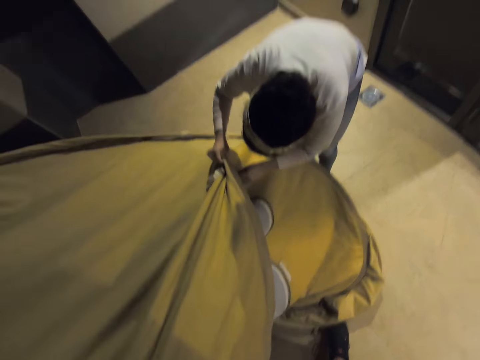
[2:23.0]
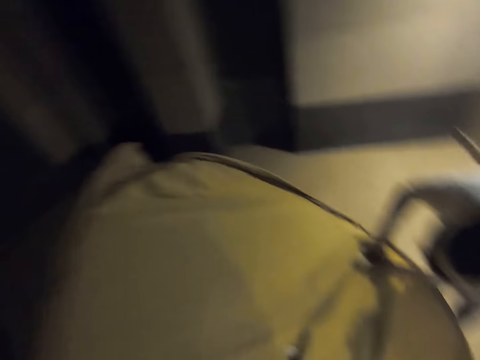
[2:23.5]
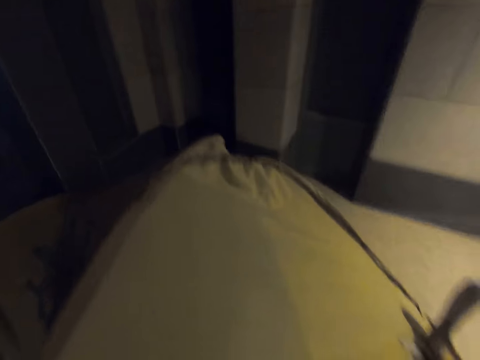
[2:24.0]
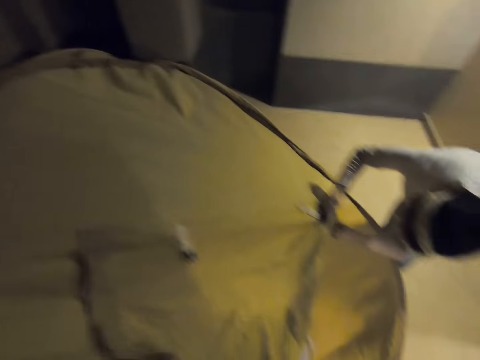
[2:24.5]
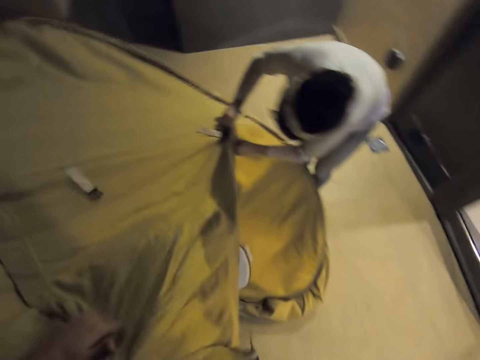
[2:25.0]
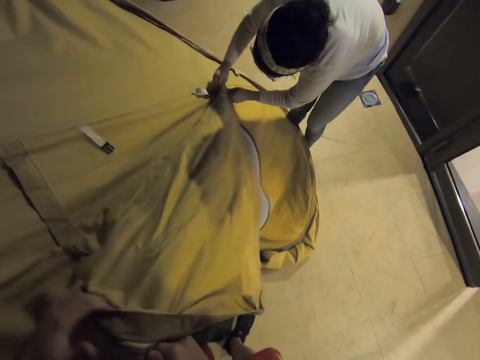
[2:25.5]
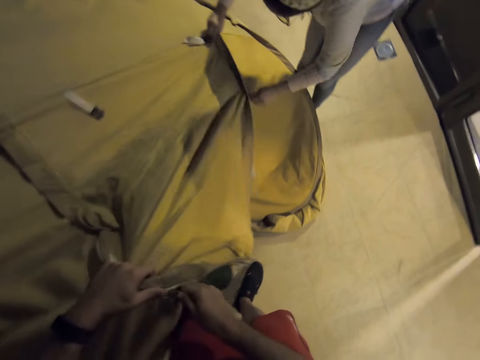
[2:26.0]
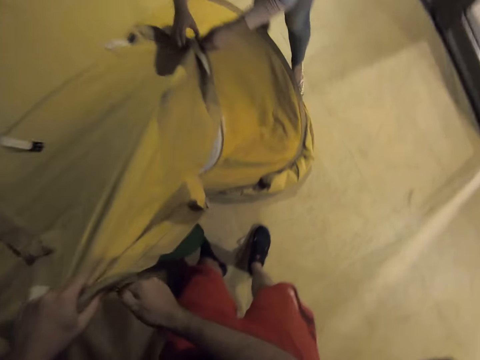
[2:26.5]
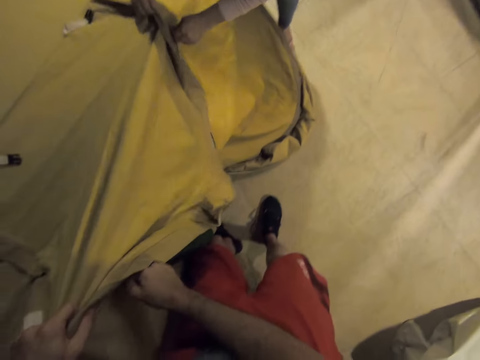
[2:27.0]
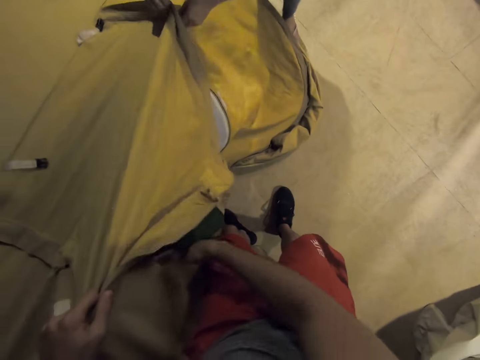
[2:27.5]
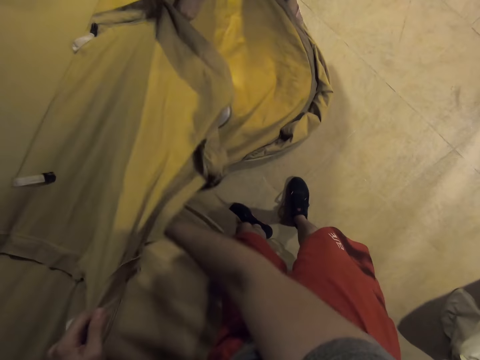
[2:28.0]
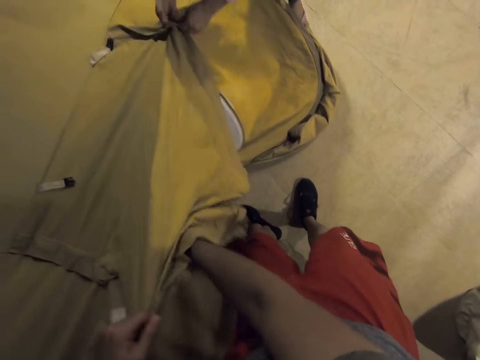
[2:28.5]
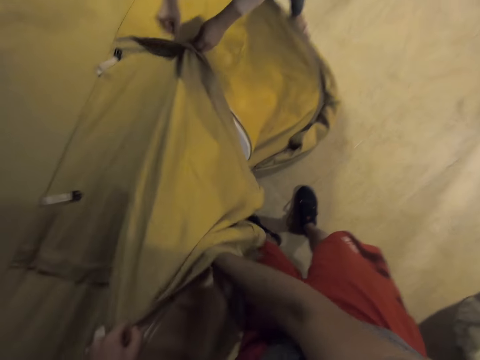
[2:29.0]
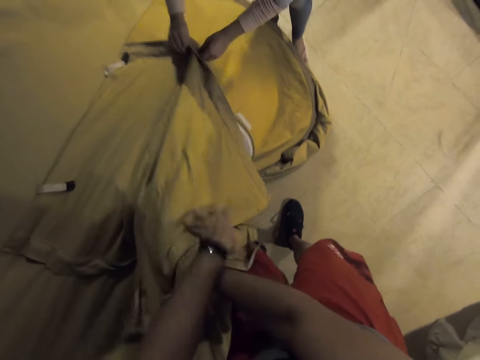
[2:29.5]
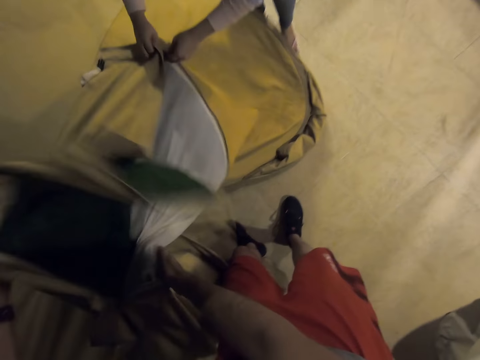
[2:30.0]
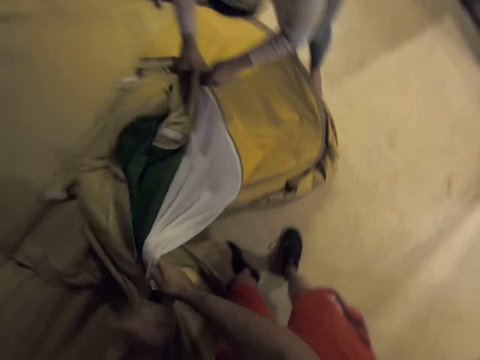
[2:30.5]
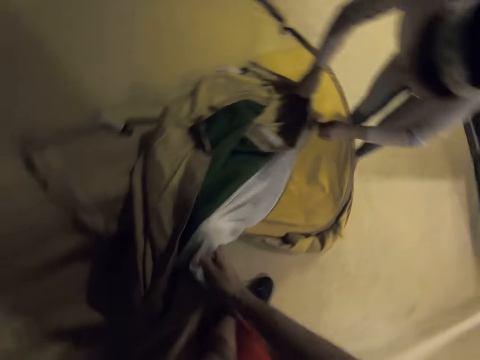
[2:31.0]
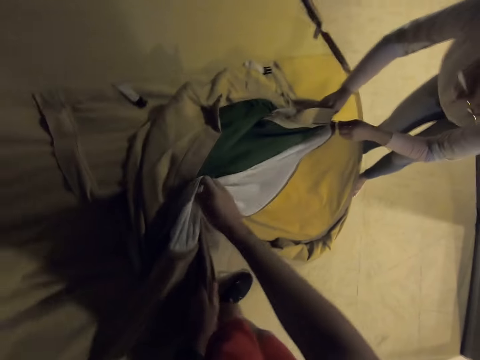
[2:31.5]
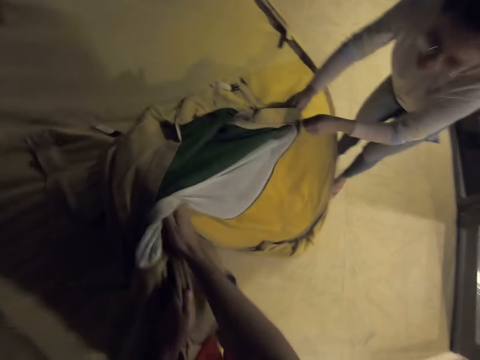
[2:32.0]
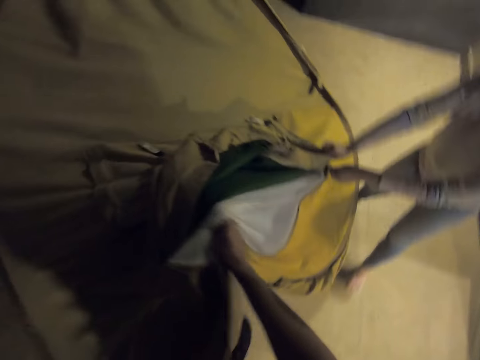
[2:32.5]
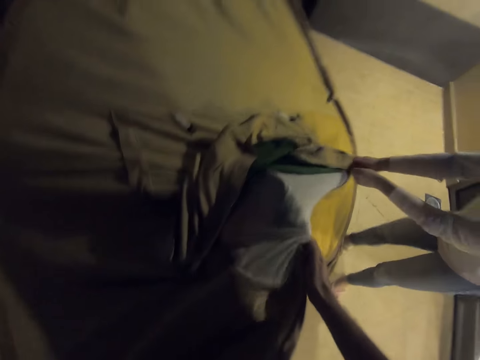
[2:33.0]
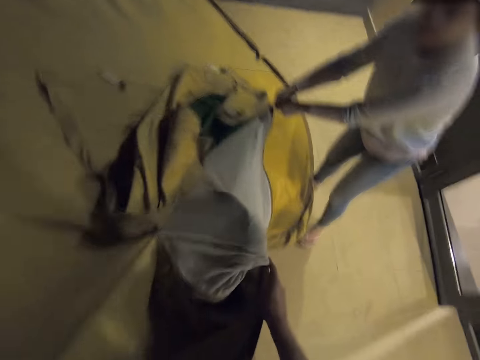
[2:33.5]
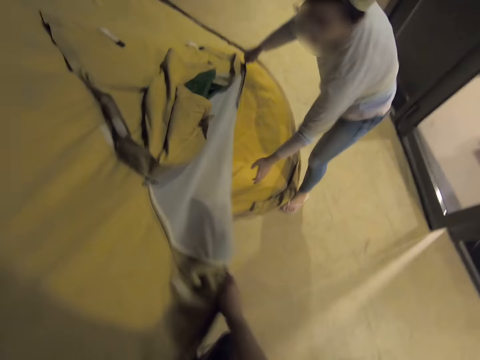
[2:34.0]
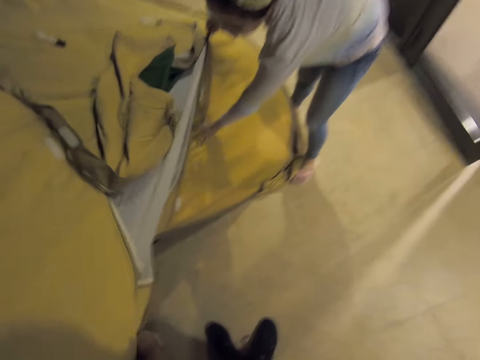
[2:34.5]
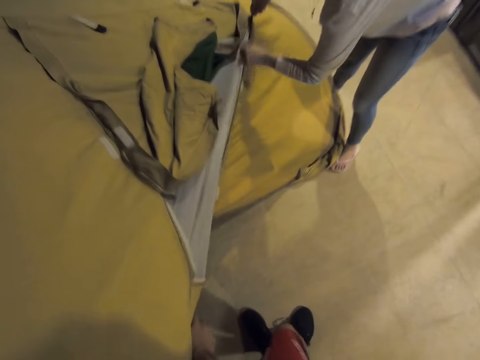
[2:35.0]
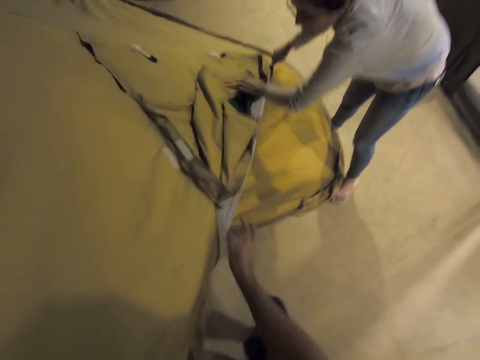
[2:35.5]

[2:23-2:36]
The camera wearer adjusts the tent. A person zips the tent. The camera wearer unfolds the tent.

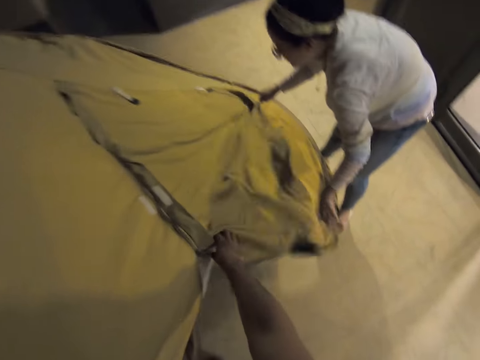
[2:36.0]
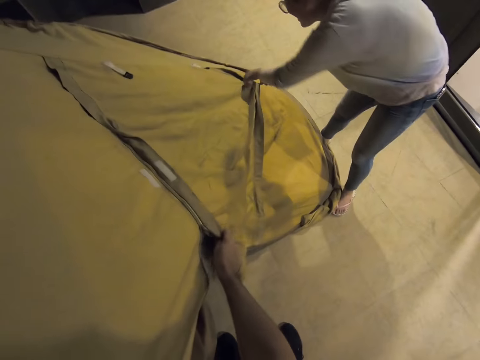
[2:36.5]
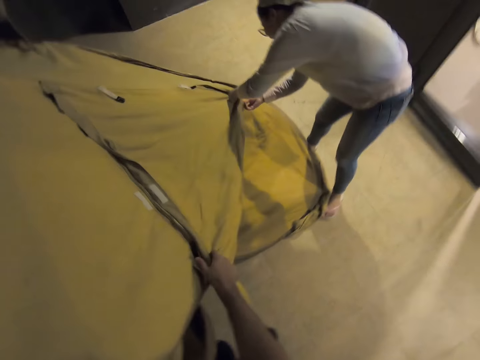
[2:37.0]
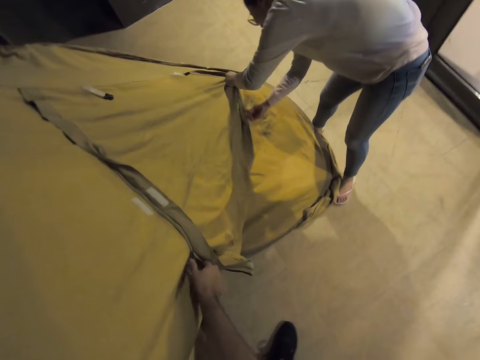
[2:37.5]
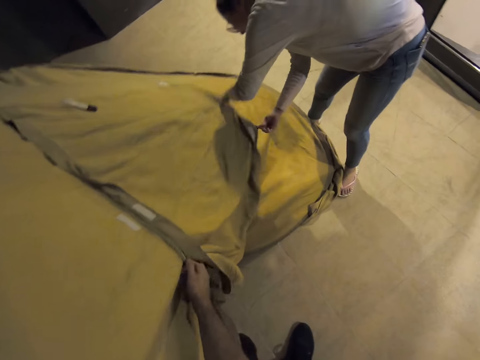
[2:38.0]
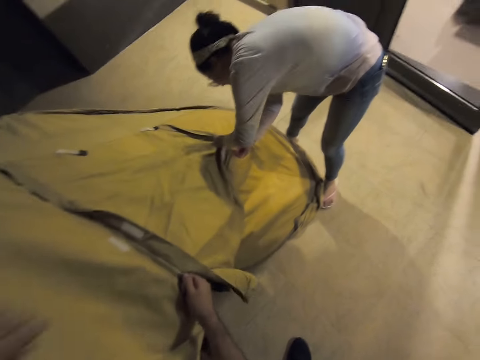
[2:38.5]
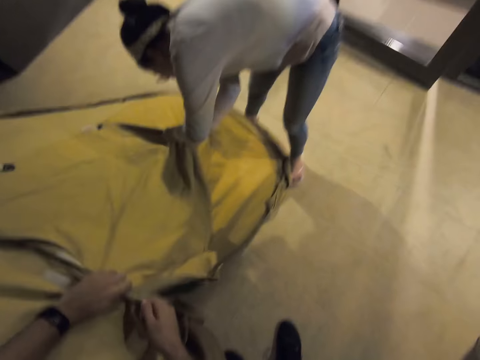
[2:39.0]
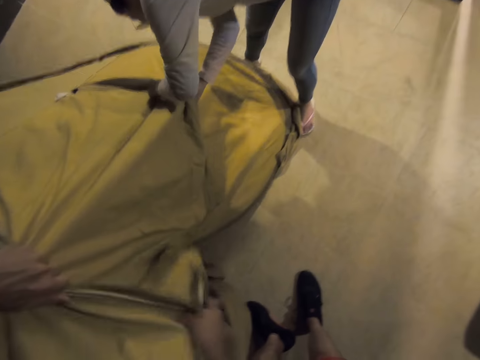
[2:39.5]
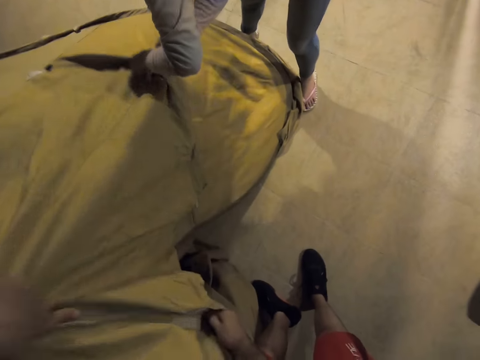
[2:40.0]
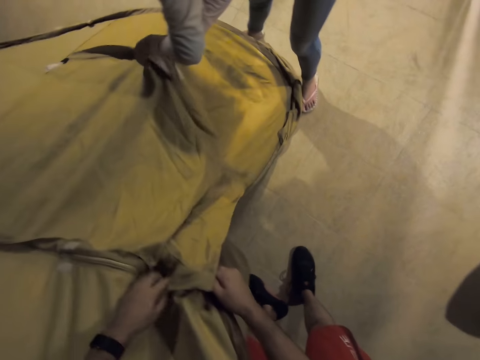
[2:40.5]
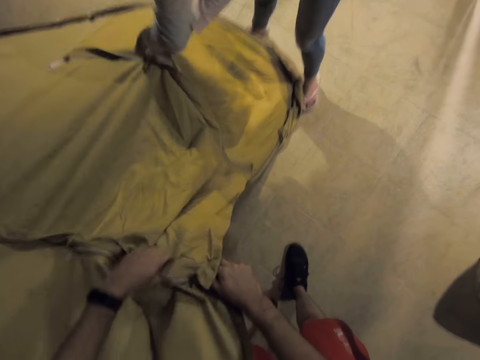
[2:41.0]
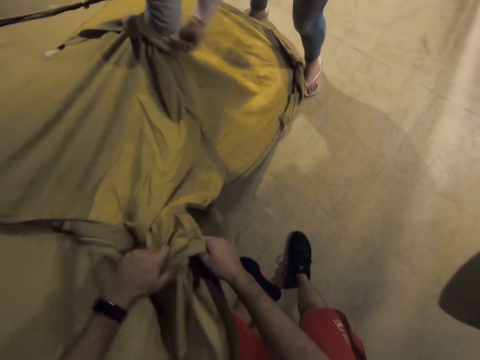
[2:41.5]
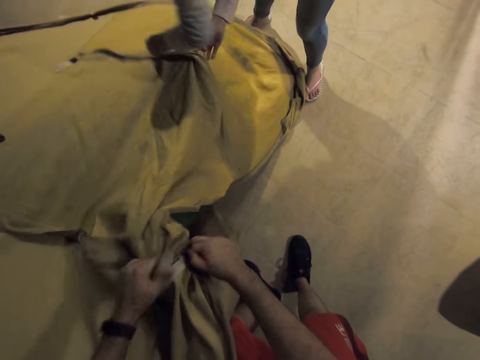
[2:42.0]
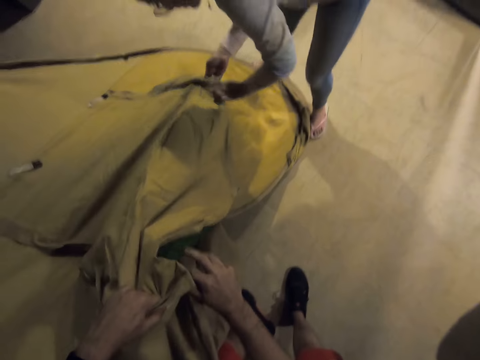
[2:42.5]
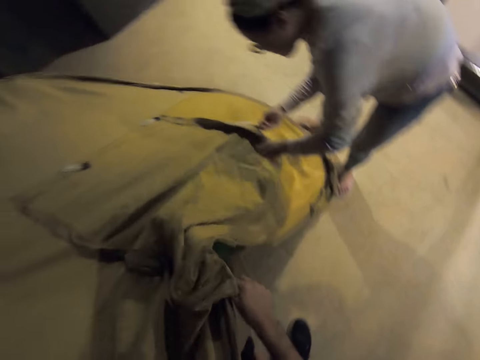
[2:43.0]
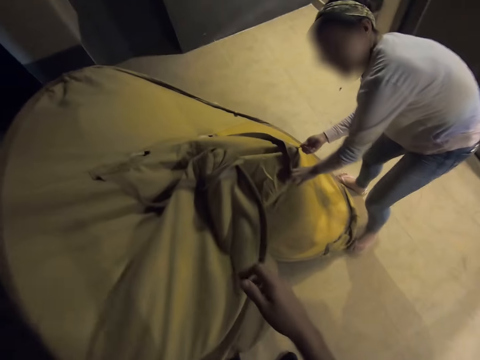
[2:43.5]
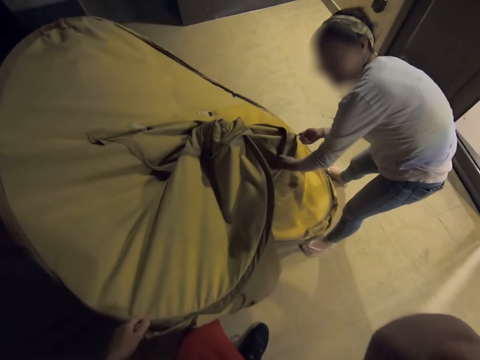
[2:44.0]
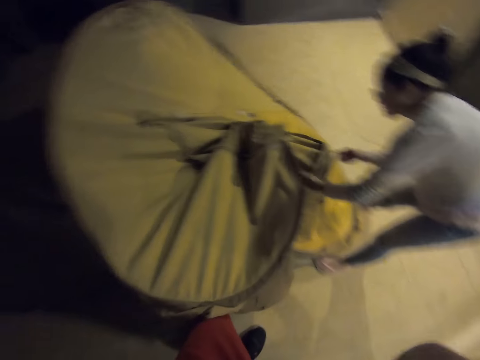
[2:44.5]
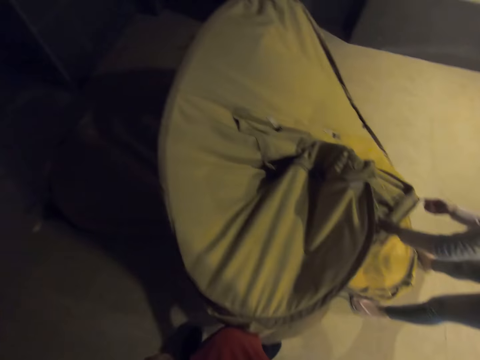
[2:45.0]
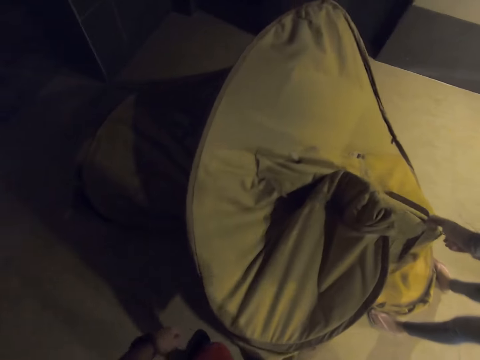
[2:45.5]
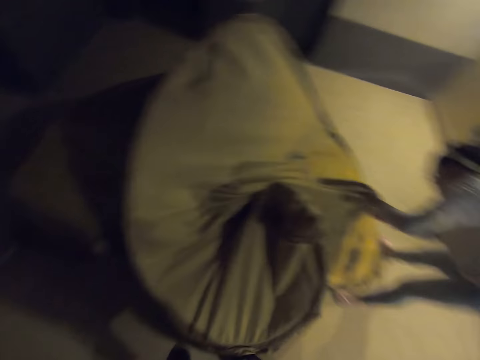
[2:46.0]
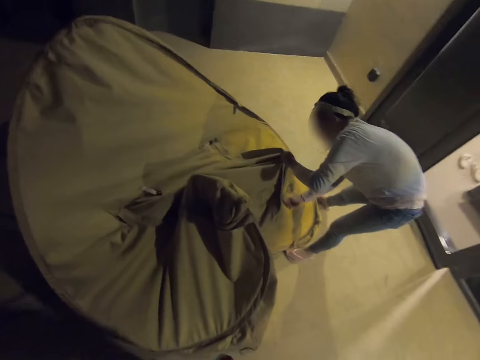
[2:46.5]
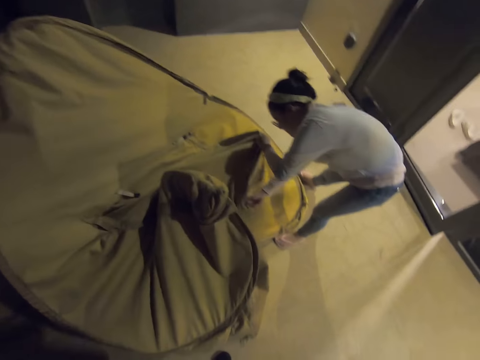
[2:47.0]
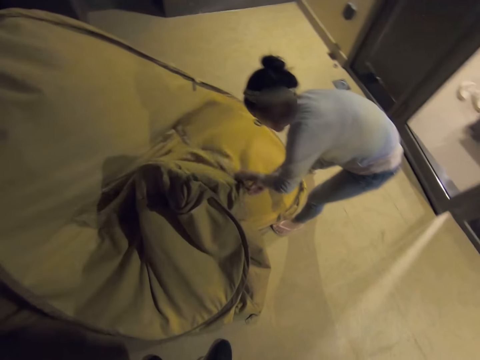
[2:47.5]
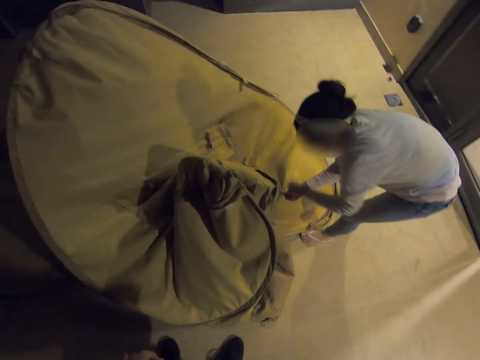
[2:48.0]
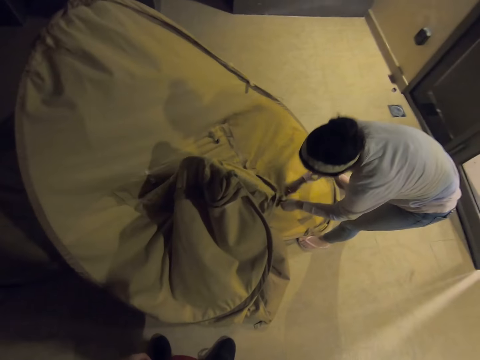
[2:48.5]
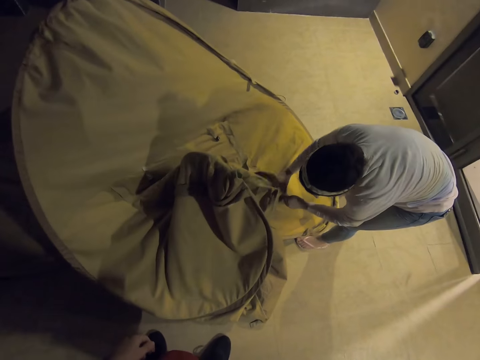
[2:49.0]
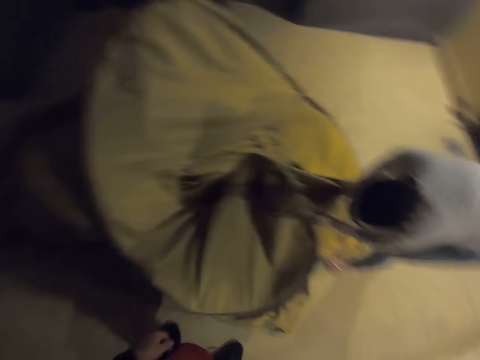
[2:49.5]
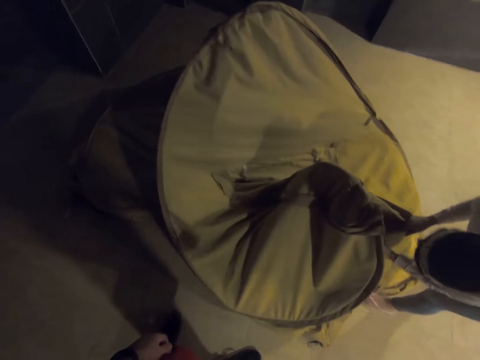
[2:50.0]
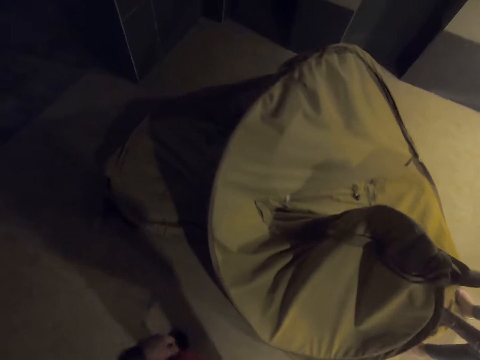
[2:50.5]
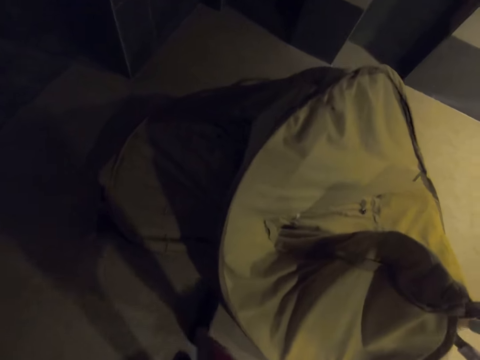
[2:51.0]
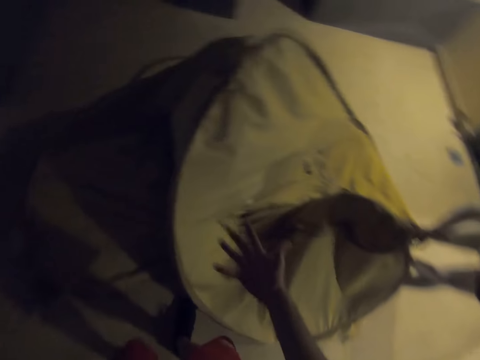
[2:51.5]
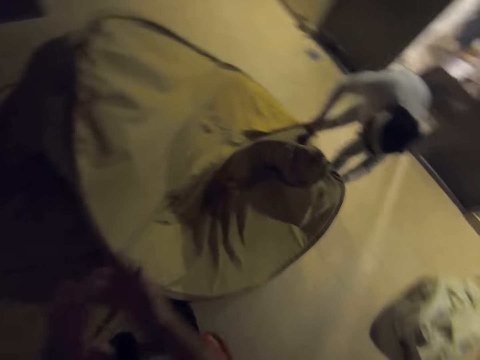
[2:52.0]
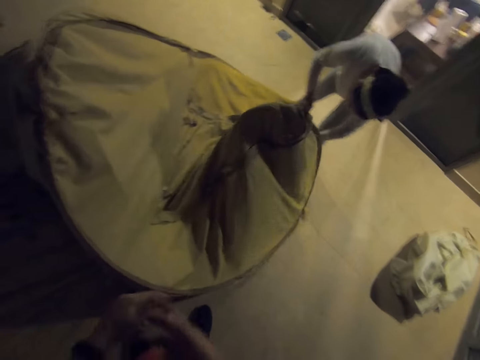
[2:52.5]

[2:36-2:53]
A person unfolds the tent. The person zips the tent. The camera wearer zips the tent. Another person fixes the net. The first person fixes the tent.
